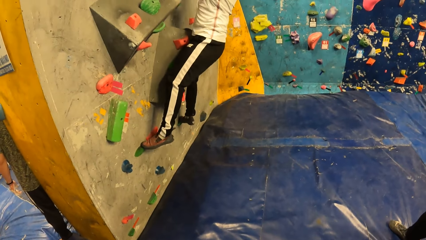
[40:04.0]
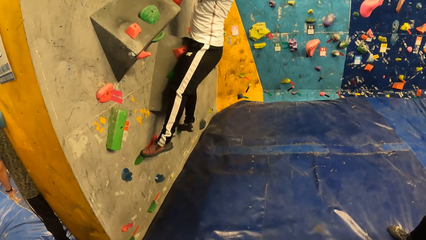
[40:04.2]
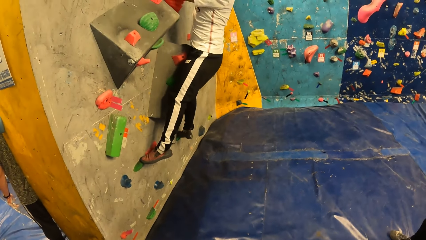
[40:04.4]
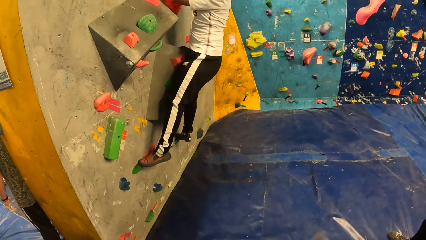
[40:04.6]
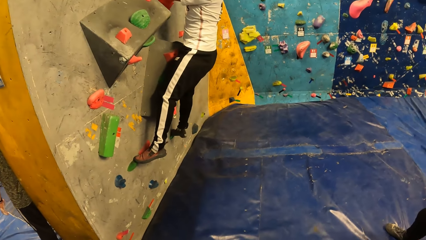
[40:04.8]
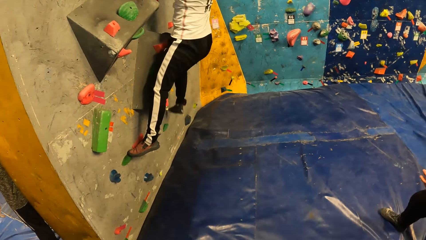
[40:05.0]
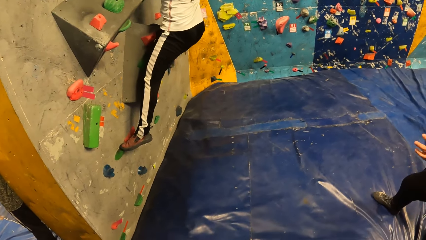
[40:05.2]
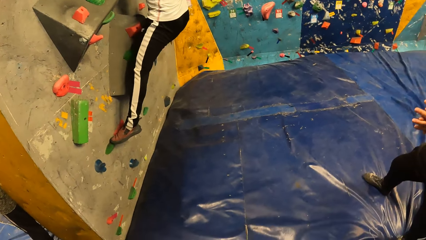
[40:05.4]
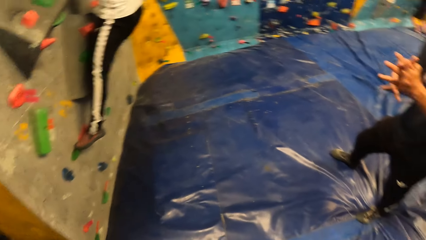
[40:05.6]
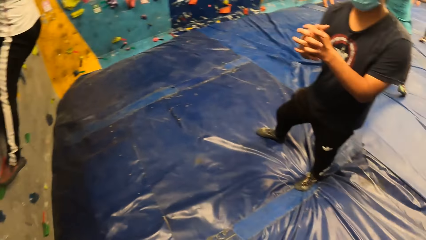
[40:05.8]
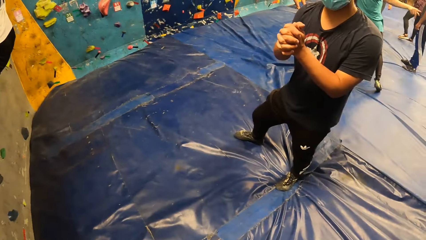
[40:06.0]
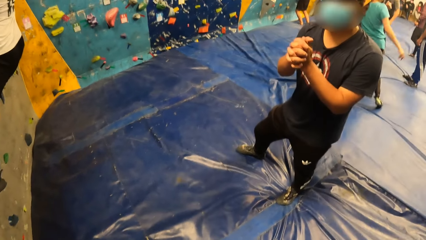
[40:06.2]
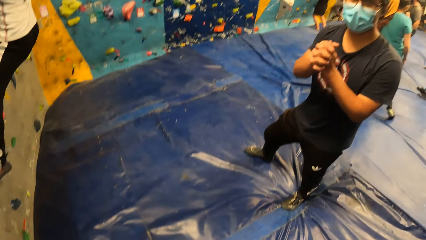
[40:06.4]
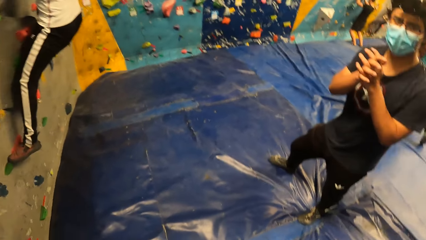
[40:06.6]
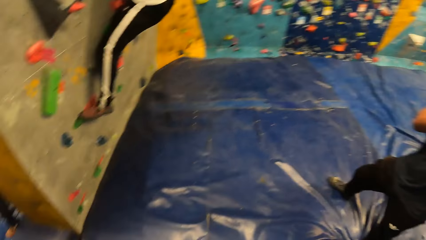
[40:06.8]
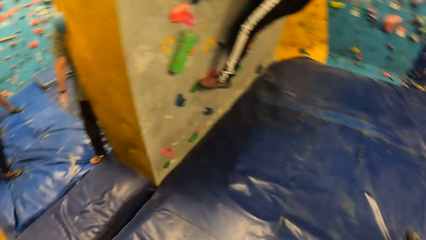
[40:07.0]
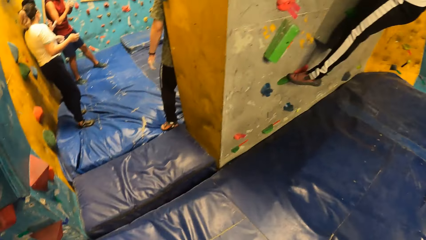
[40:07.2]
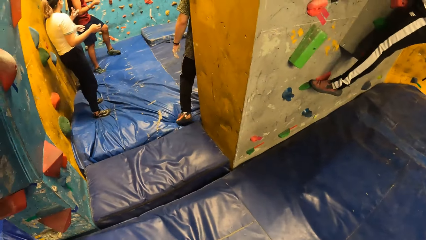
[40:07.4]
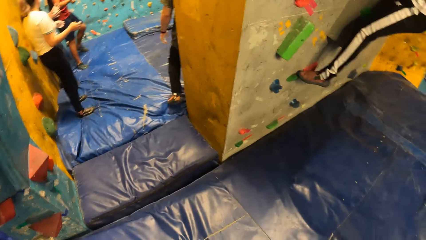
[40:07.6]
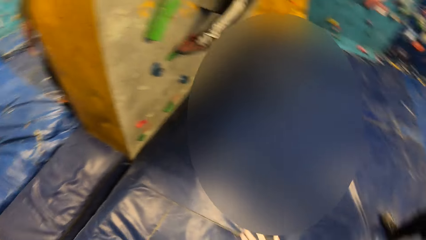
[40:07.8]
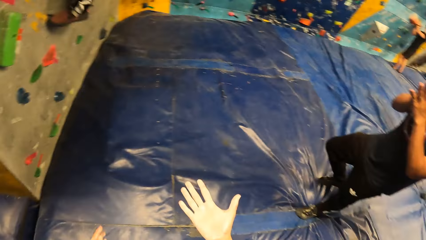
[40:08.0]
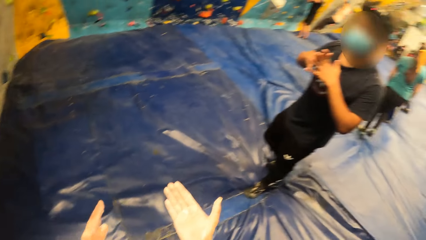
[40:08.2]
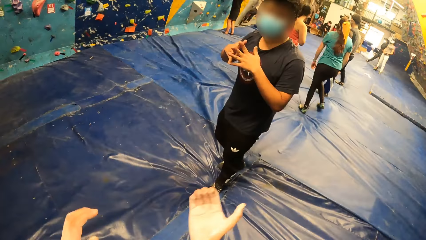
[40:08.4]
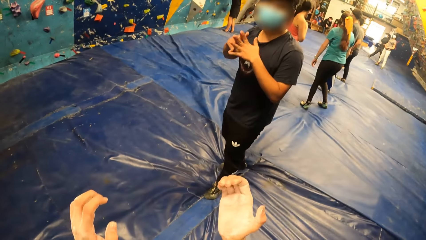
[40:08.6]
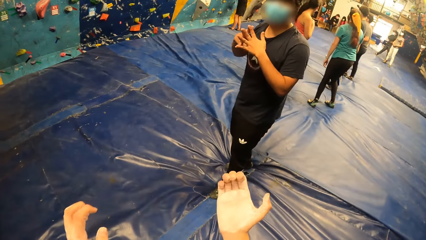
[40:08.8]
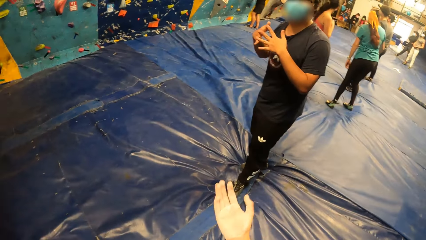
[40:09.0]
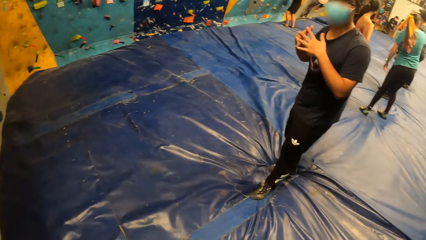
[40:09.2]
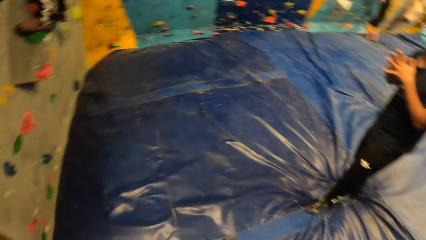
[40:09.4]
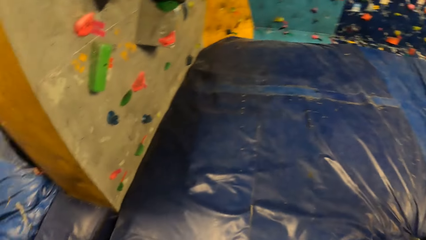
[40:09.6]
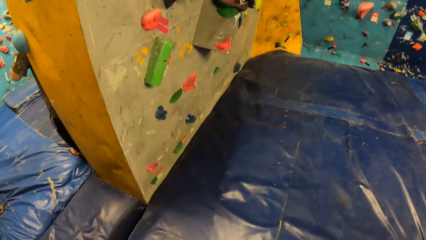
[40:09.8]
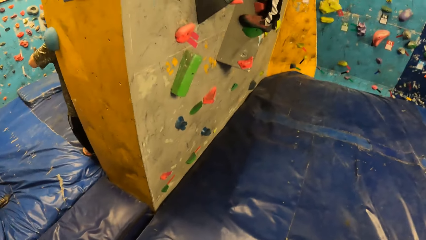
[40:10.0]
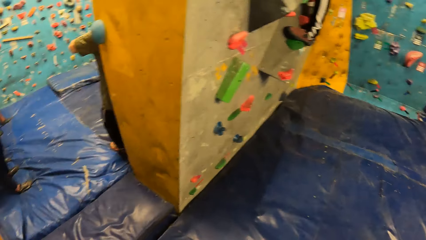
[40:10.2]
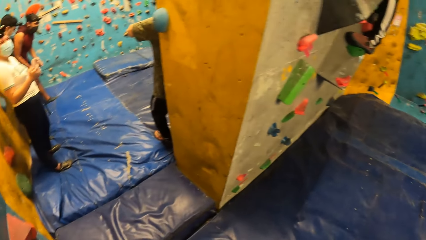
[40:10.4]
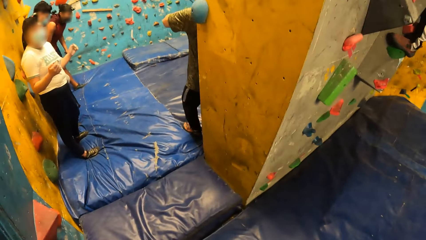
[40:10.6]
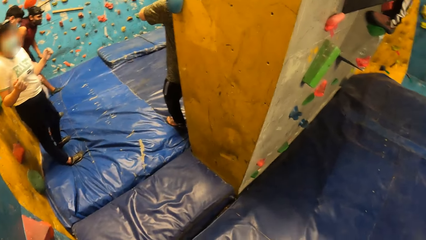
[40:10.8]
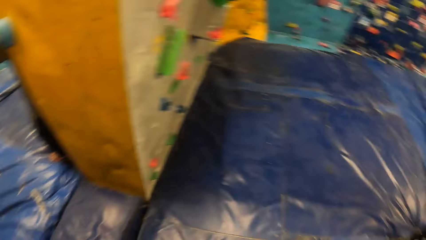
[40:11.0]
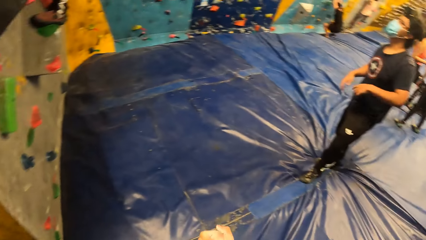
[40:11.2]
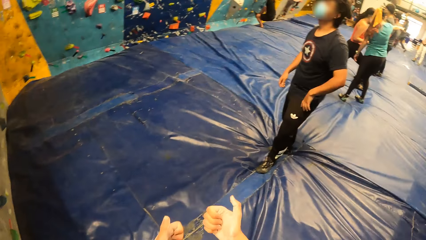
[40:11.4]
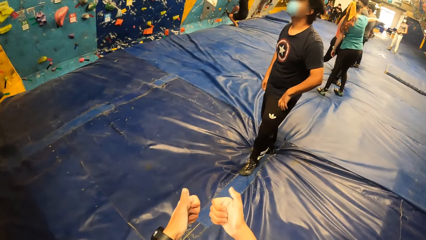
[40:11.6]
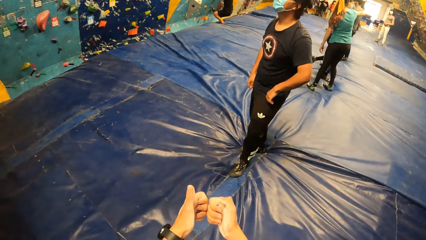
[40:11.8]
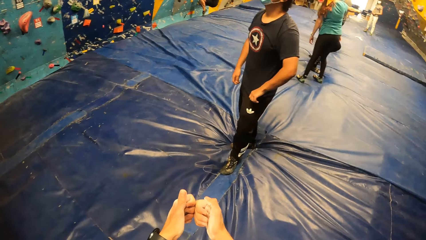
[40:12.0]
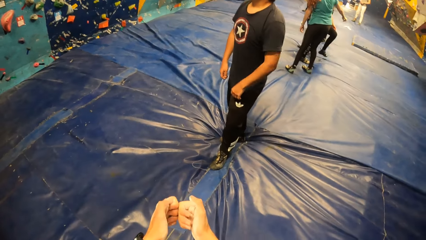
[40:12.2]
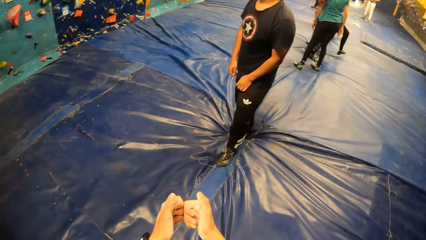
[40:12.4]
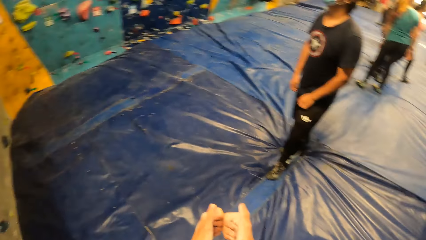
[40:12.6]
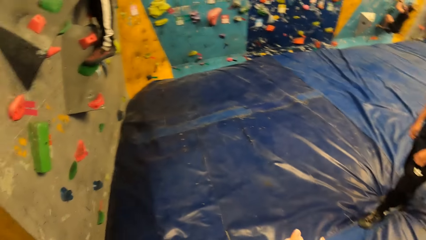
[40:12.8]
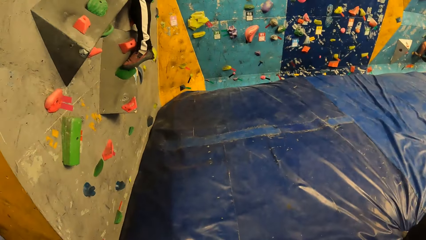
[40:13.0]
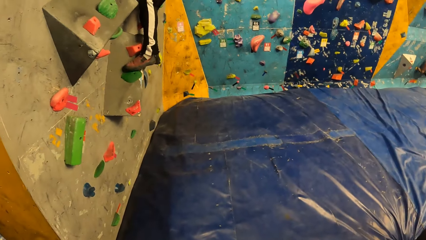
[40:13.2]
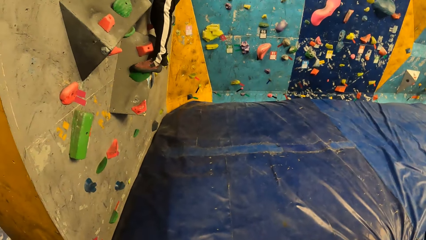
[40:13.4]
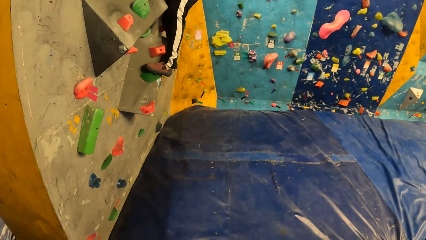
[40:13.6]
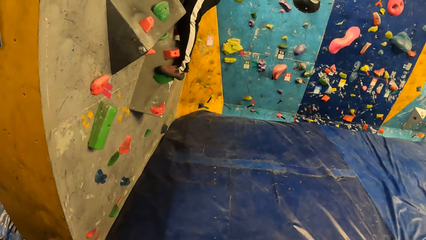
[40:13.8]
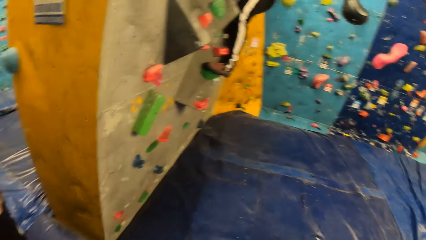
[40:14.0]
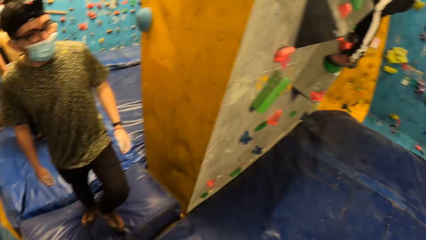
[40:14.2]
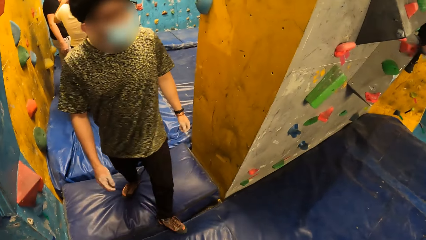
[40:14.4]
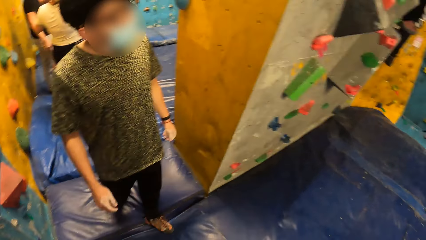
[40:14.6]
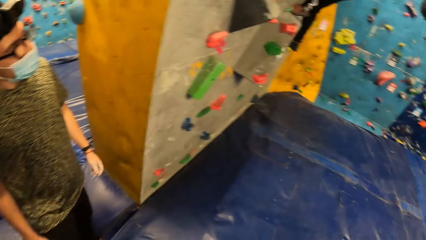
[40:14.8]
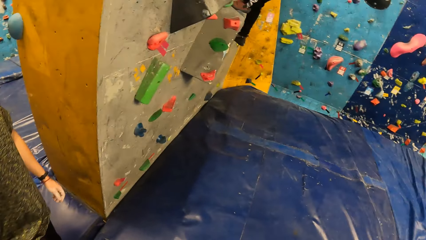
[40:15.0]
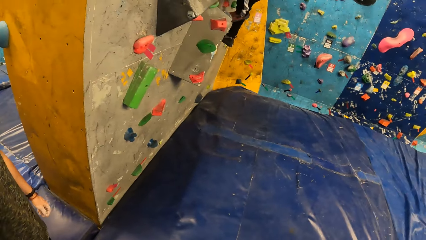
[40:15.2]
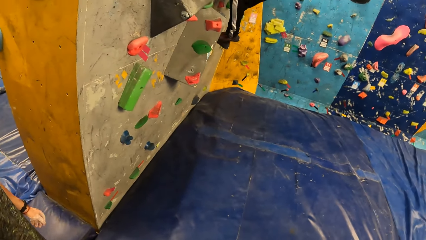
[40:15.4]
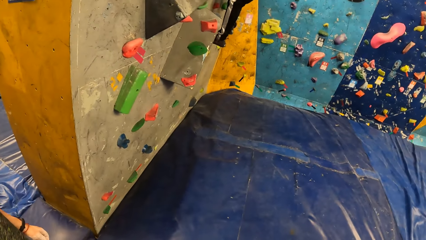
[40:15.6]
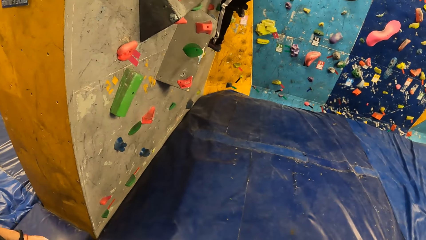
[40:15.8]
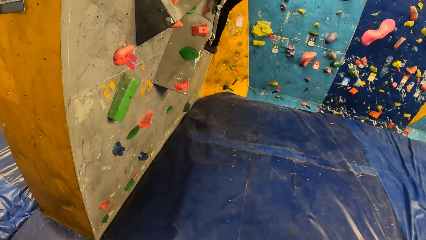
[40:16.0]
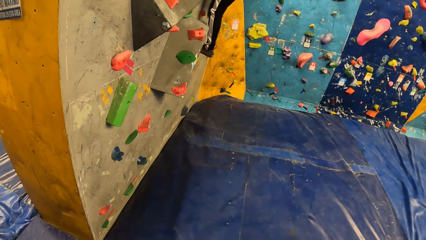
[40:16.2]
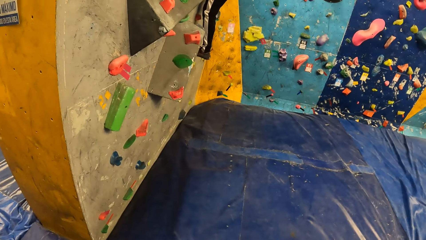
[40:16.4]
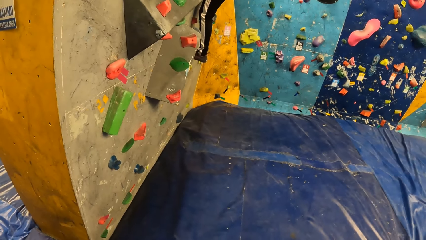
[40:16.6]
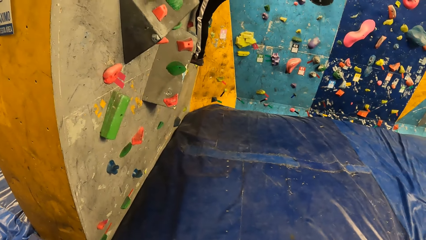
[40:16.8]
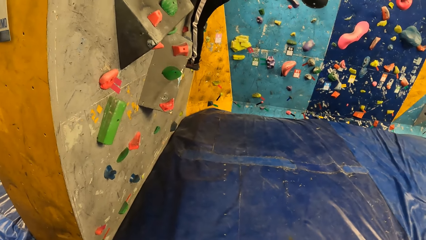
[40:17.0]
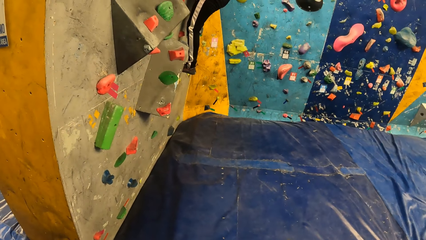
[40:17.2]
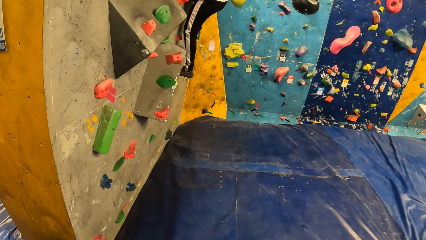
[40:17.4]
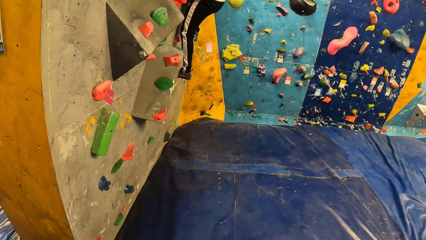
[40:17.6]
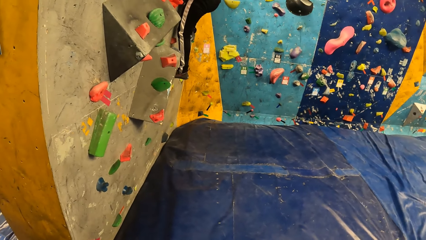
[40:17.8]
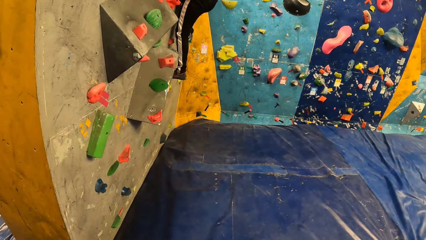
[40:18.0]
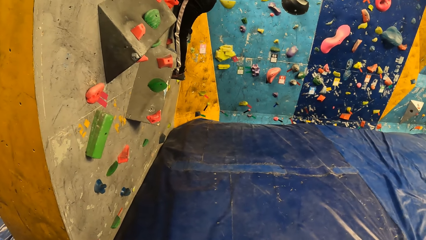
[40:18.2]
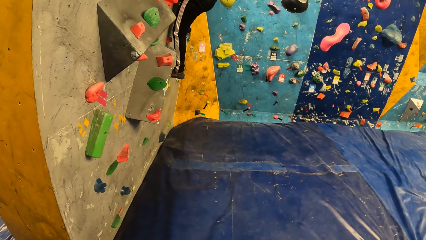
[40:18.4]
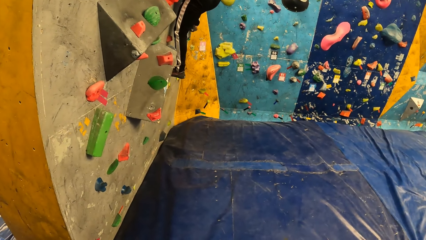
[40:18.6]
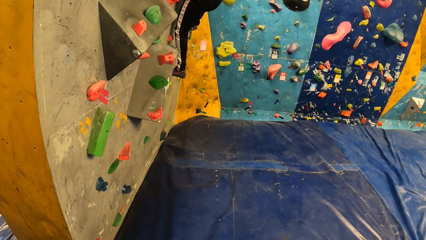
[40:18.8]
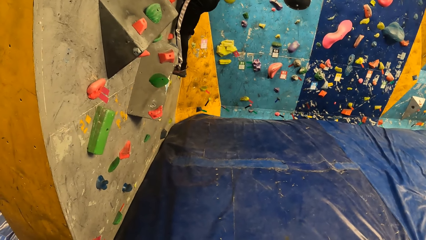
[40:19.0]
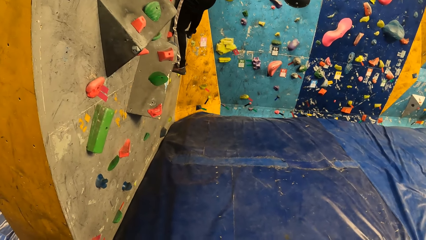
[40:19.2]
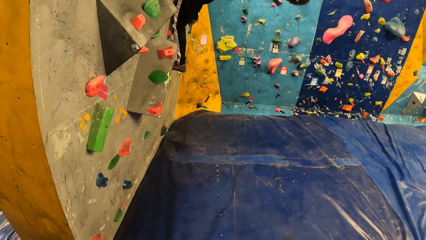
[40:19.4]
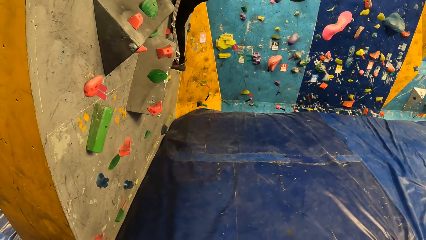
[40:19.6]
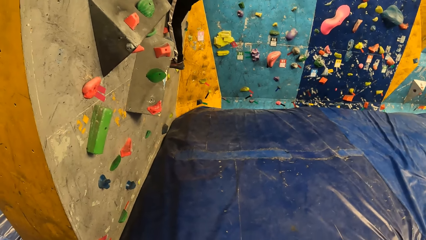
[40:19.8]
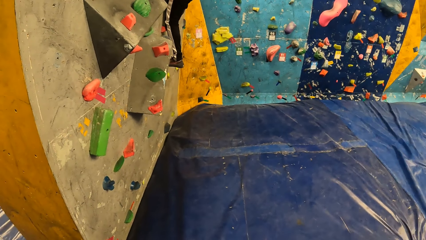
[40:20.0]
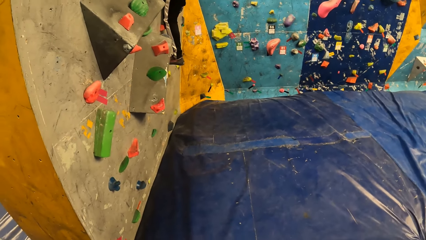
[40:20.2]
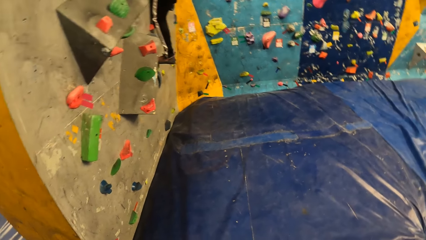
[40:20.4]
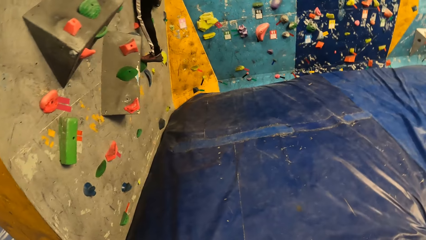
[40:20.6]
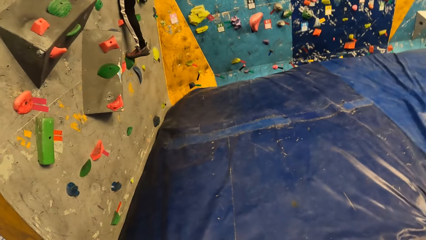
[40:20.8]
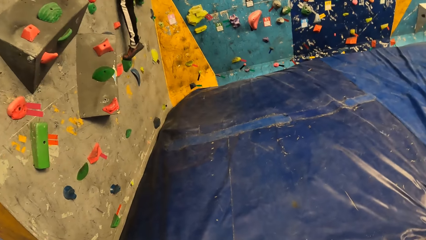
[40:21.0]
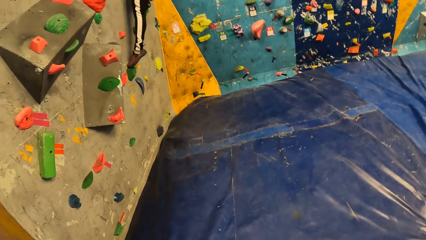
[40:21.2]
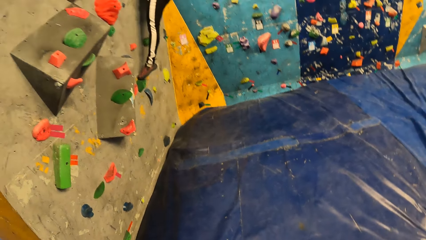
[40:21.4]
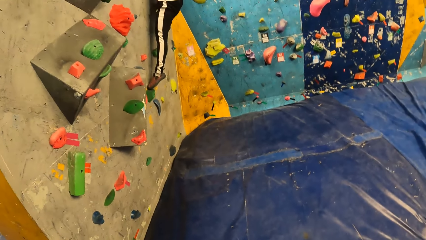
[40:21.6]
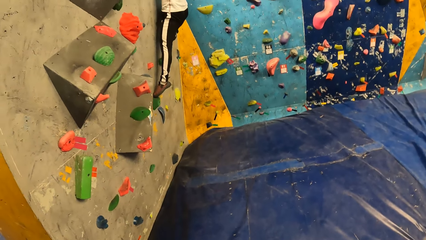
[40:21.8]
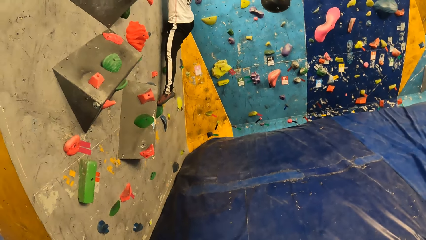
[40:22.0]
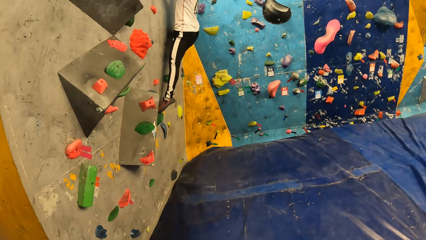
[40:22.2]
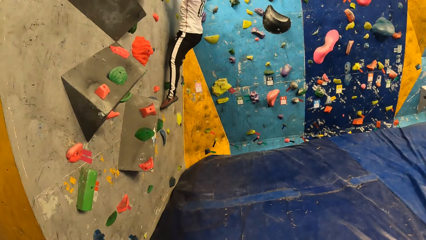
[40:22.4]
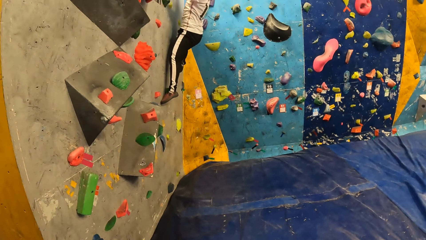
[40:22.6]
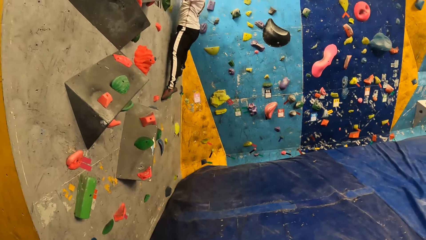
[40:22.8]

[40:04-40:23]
The camera wearer converses with the man. They look around the room. They converse with the man. They look around the room. They converse with the man. They look at another man climb the wall.
